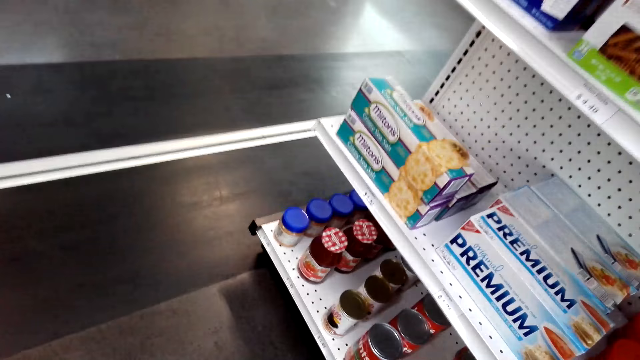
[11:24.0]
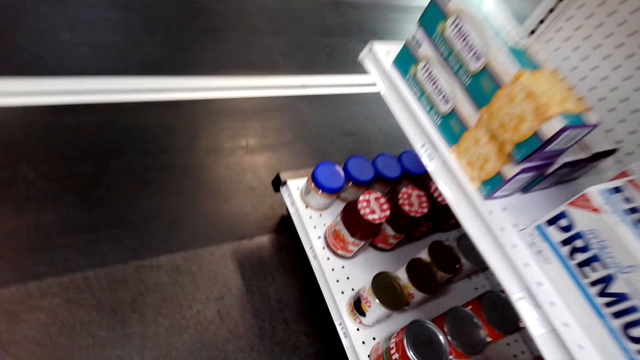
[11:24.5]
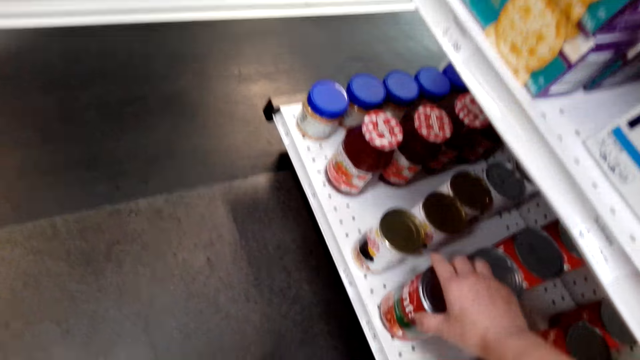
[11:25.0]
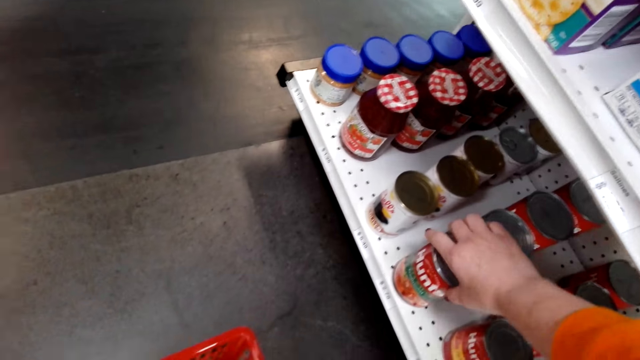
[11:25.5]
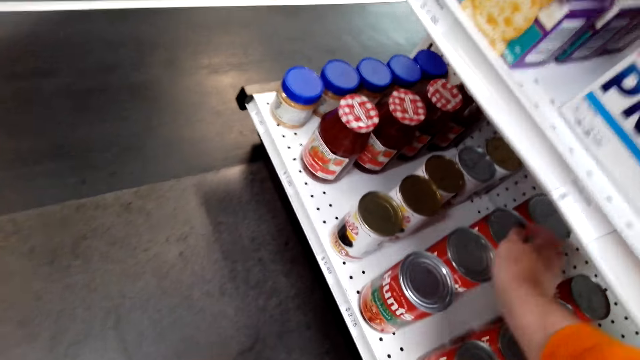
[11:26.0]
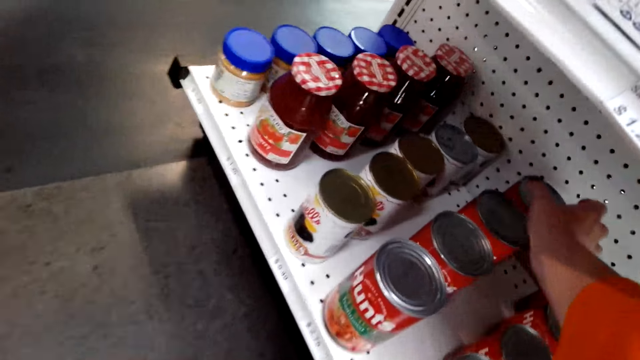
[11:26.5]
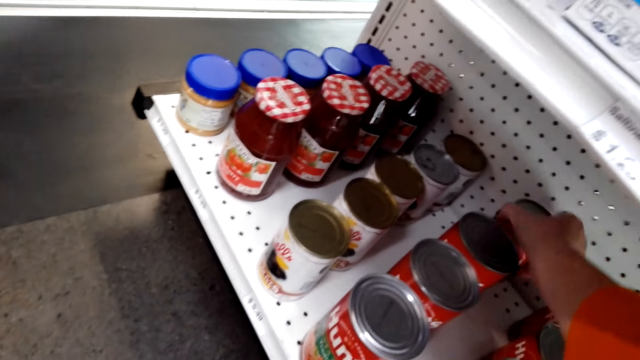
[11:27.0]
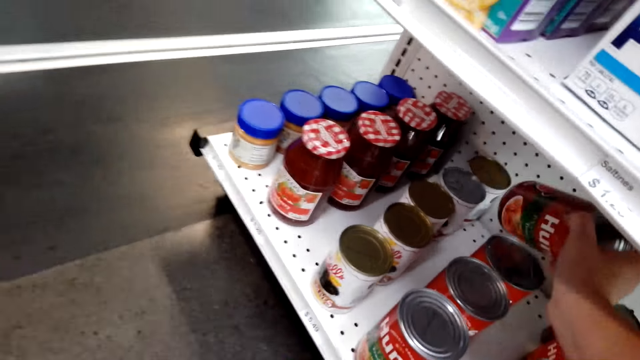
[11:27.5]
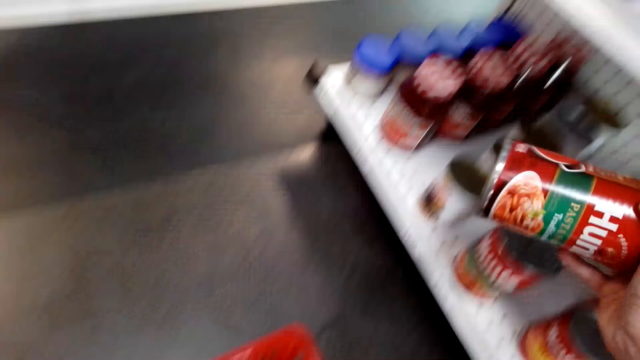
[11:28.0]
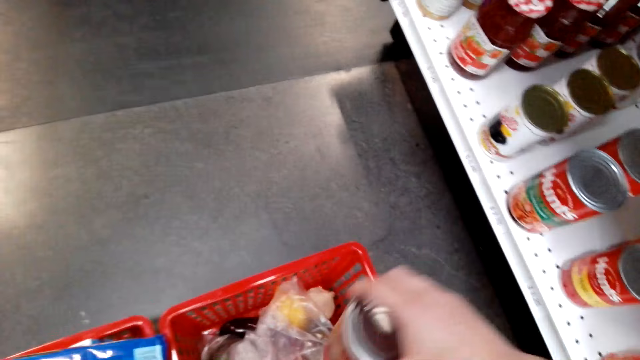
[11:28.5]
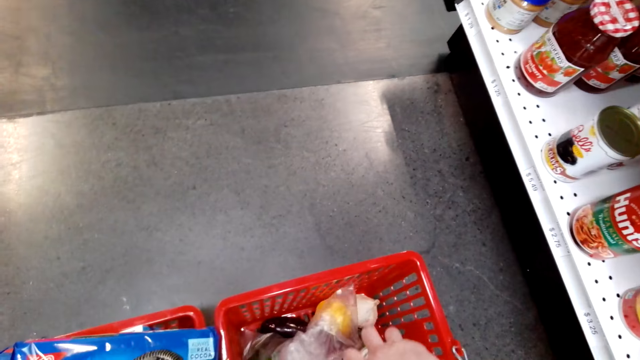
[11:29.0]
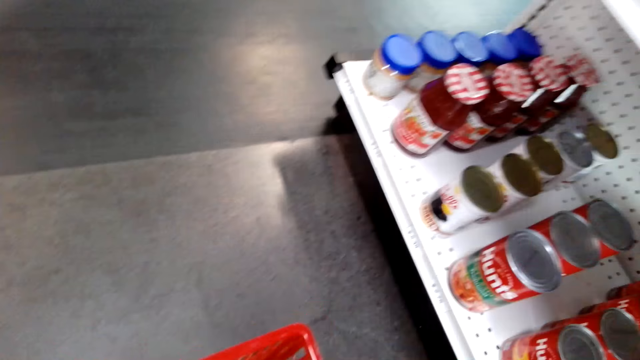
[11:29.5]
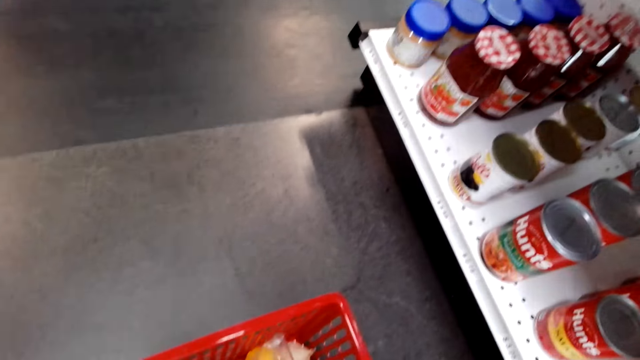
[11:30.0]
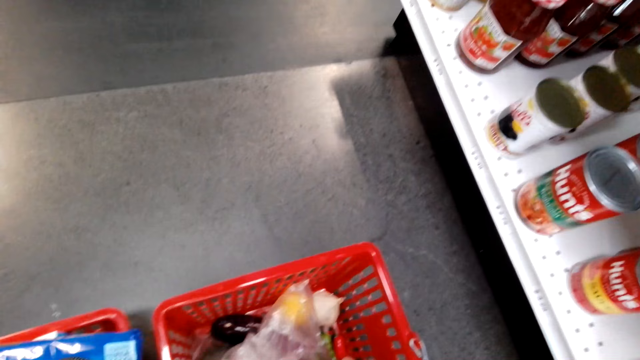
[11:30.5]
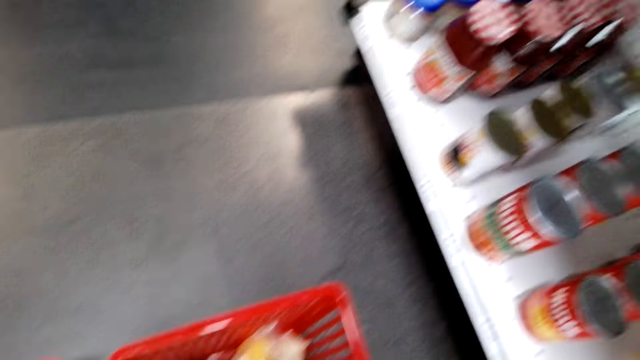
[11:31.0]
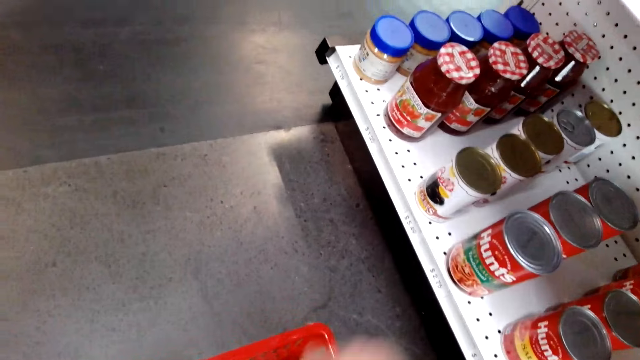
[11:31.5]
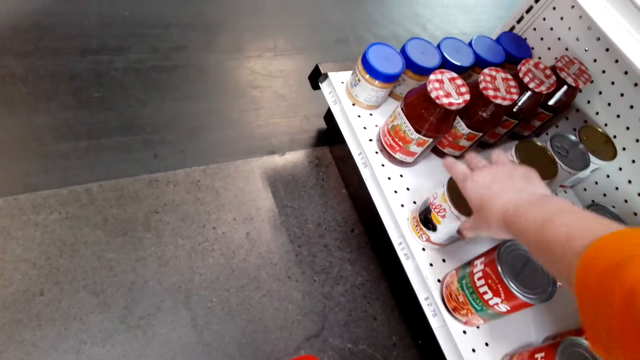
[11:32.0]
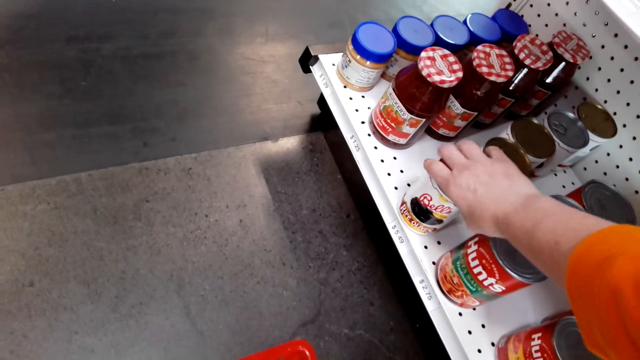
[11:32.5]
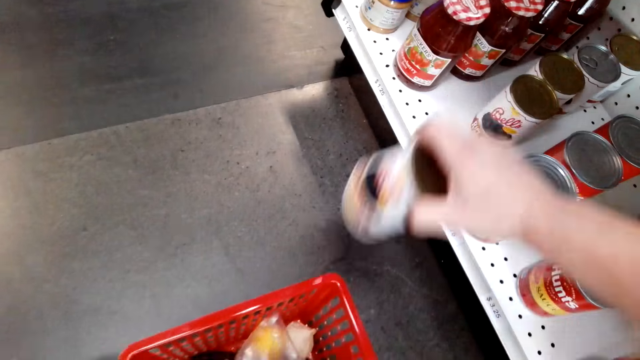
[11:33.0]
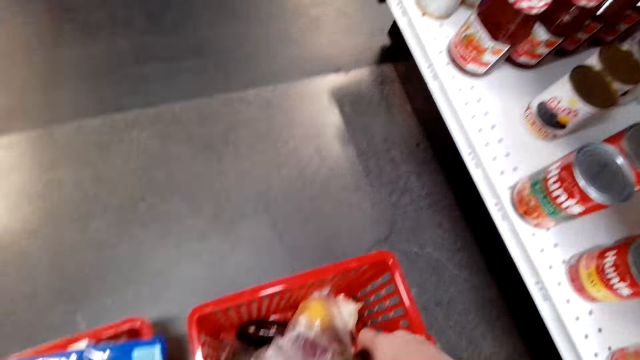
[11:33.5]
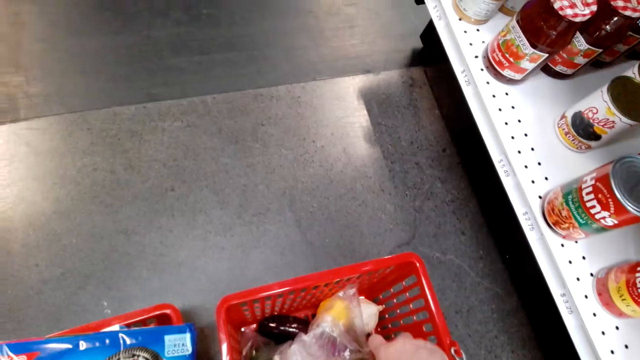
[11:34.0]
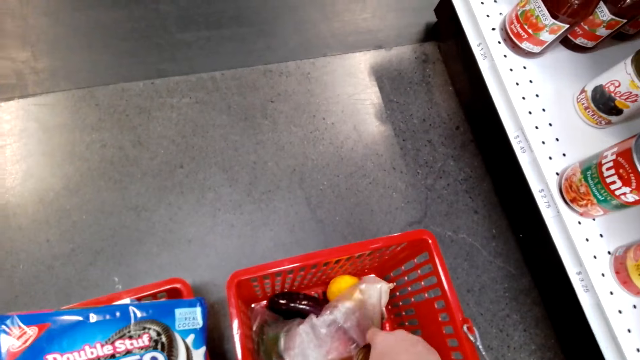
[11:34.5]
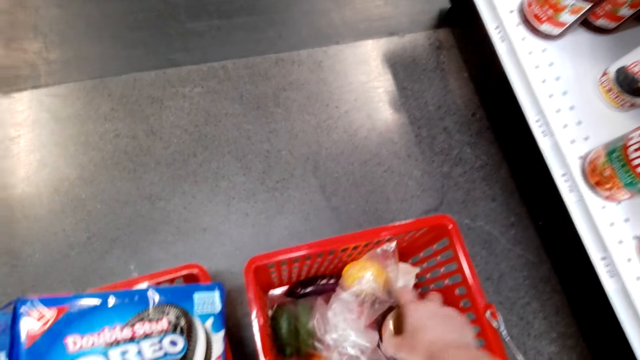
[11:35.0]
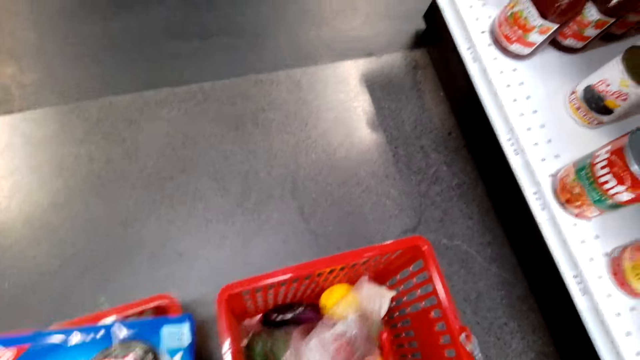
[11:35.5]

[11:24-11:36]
The camera wearer takes food stuffs in the shelf. They hold Hunts, pick up the Hunts, and put the Hunts in the shopping basket. They pick up something and put it in the shopping basket.

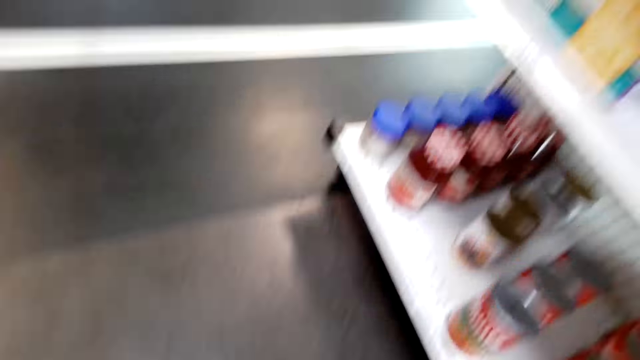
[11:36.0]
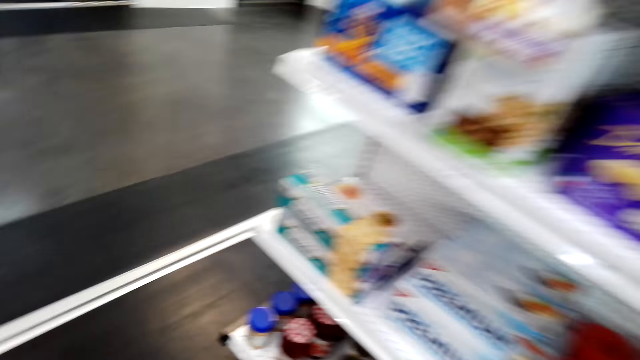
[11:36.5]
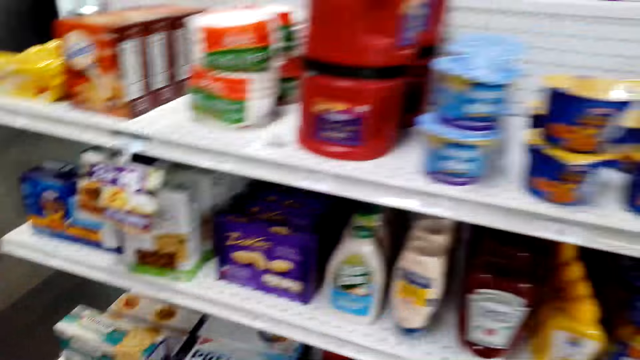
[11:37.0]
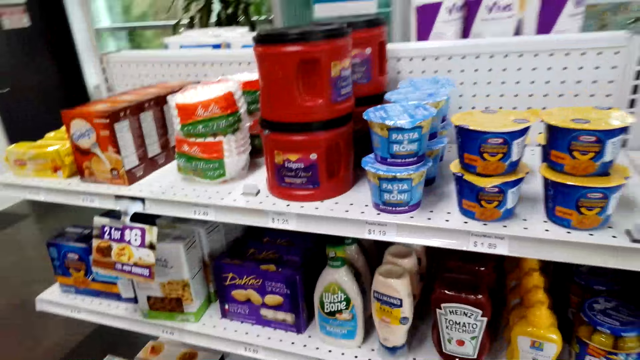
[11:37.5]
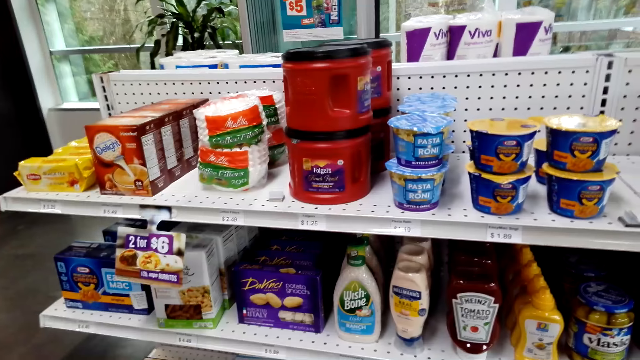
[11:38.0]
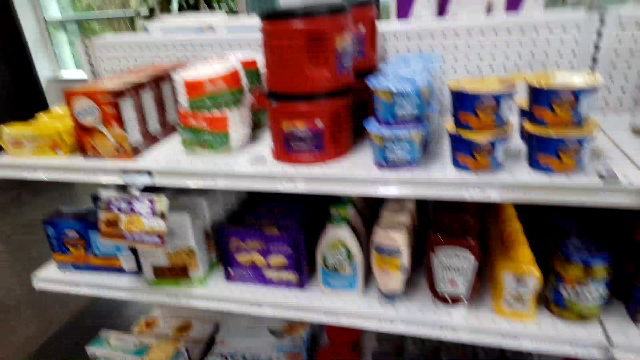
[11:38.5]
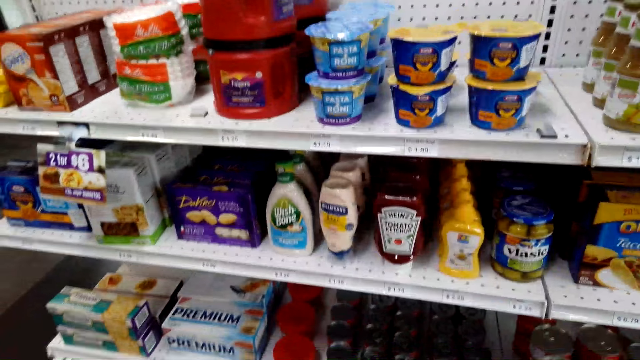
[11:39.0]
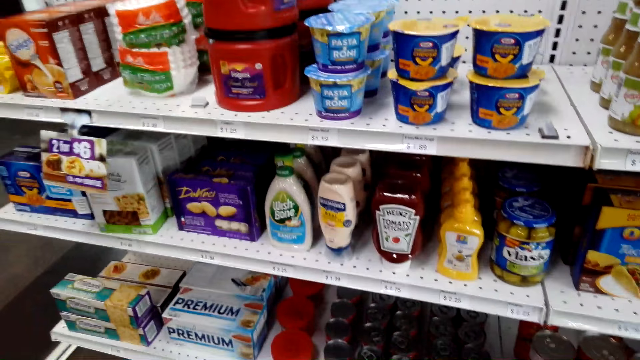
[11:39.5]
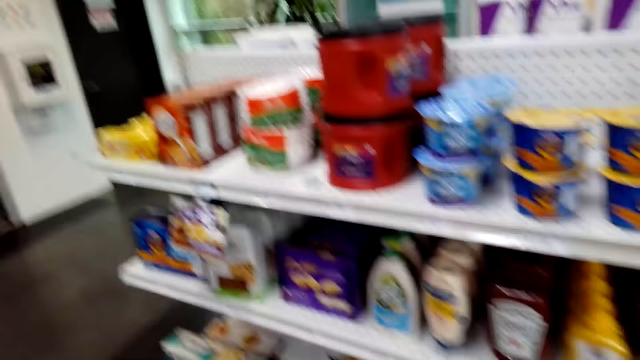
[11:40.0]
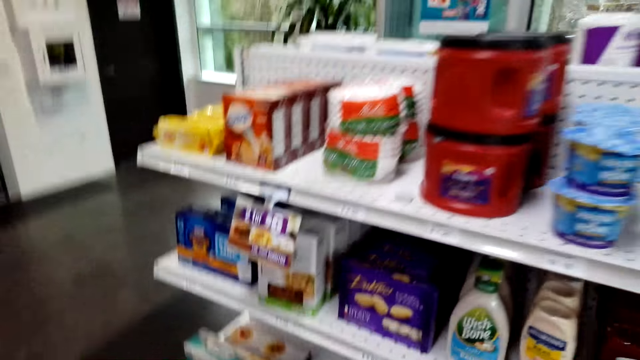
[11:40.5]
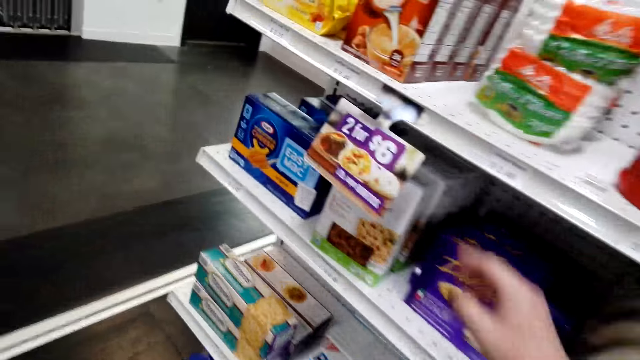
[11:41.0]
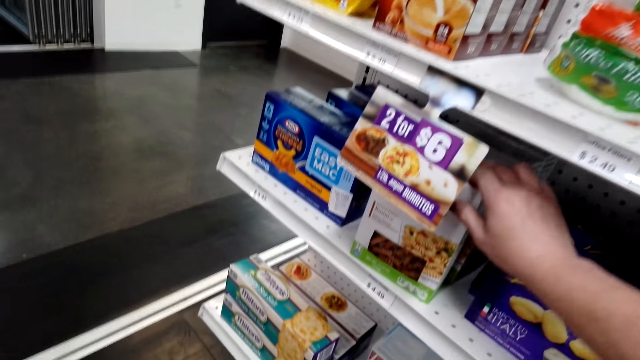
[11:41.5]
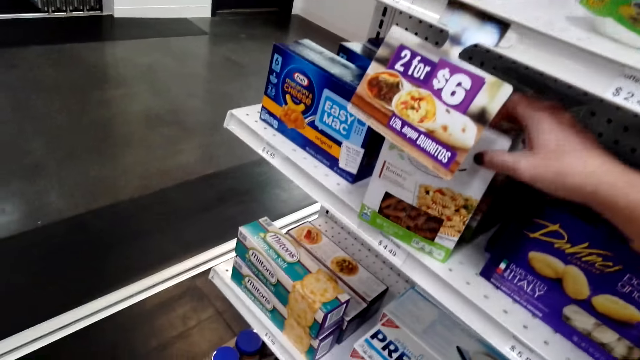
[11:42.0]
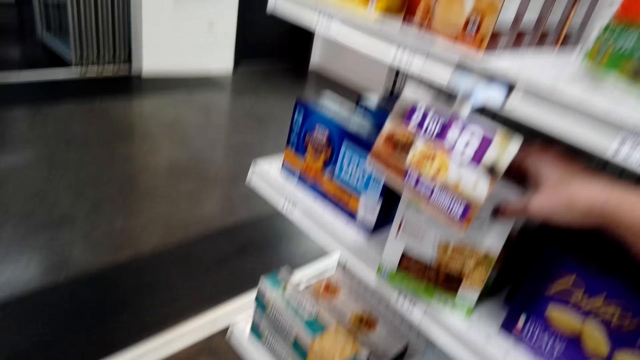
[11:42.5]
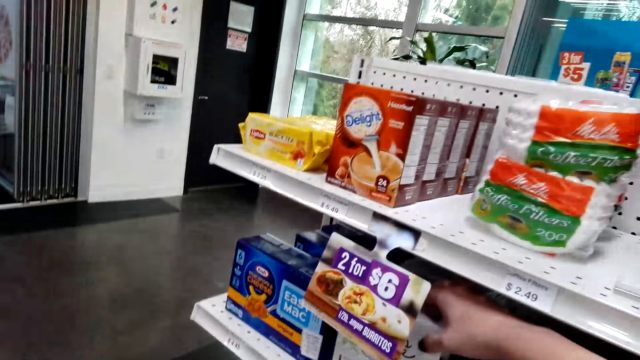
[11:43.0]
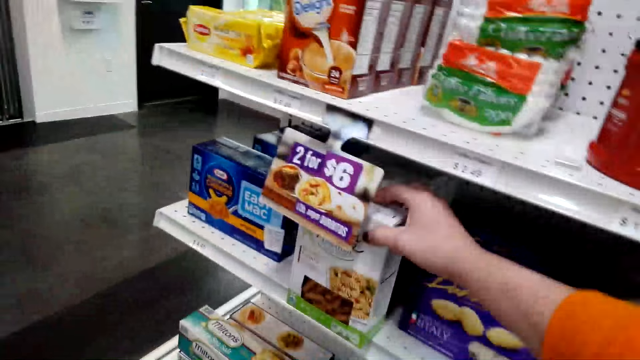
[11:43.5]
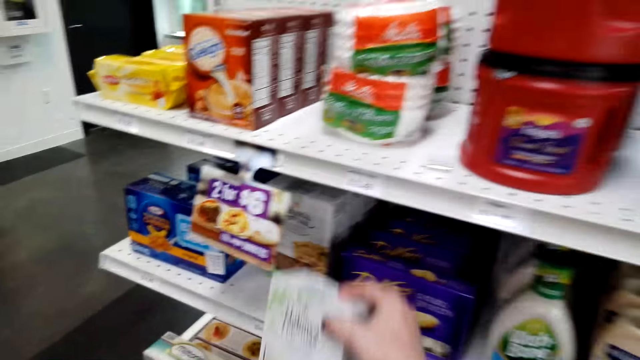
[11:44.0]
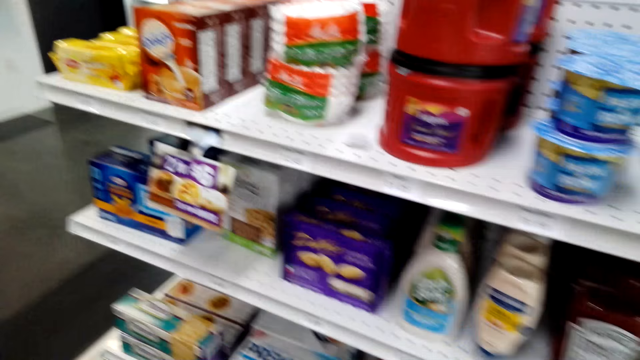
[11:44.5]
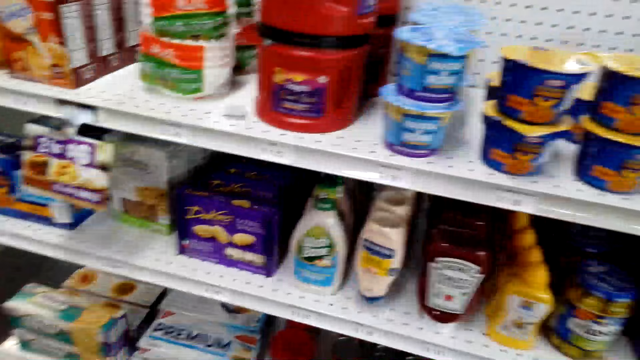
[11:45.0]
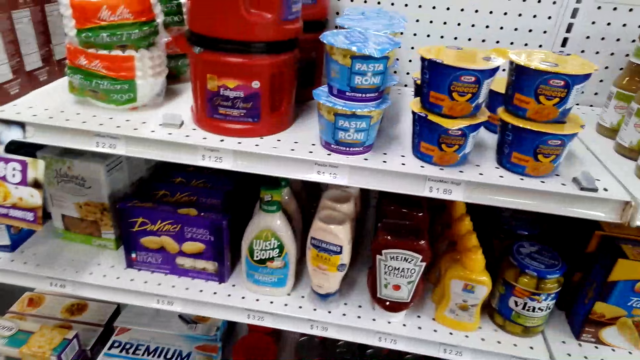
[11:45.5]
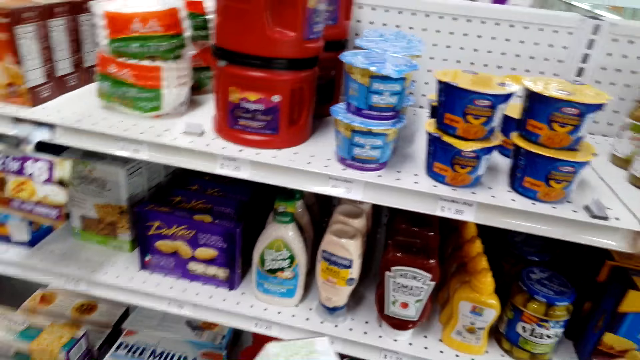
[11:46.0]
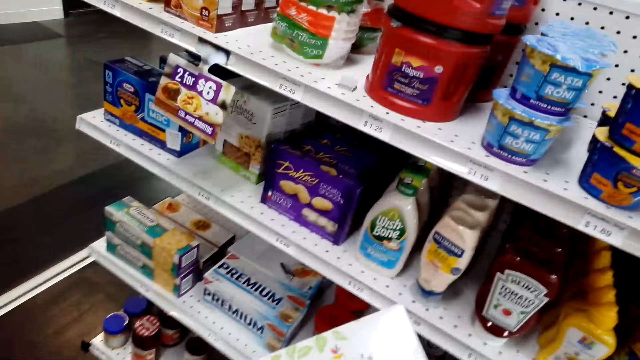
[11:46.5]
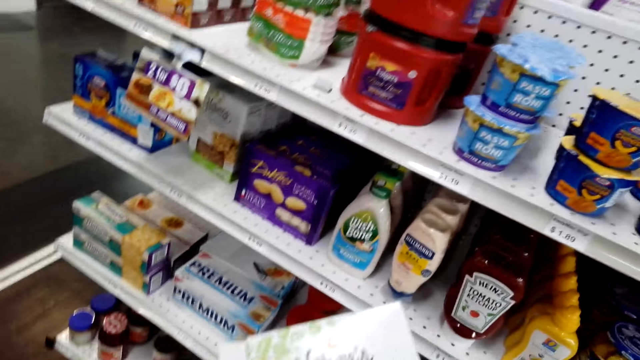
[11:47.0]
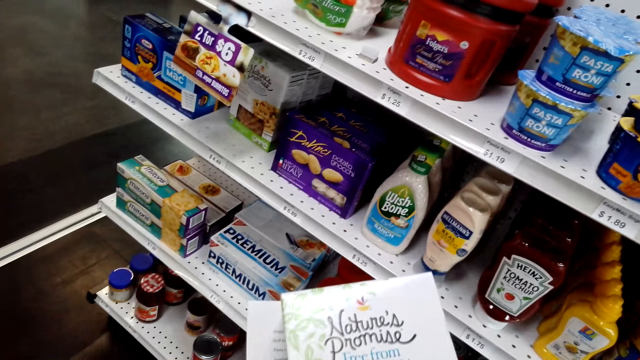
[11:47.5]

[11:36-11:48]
The camera wearer looks around. They look around again. They pick up something. They pick up something again.
